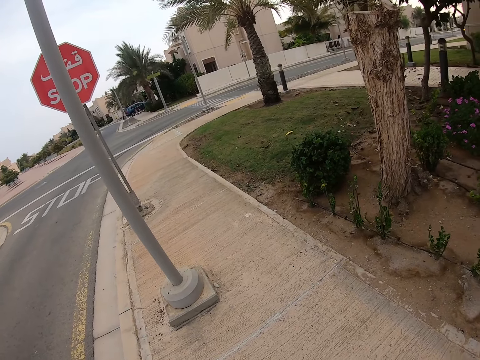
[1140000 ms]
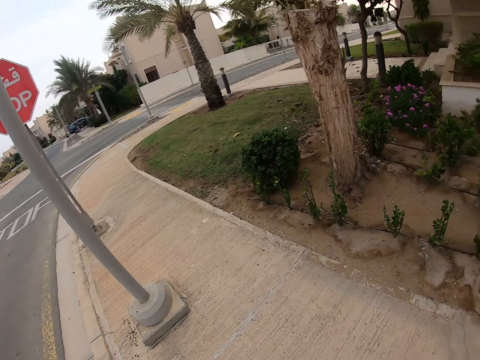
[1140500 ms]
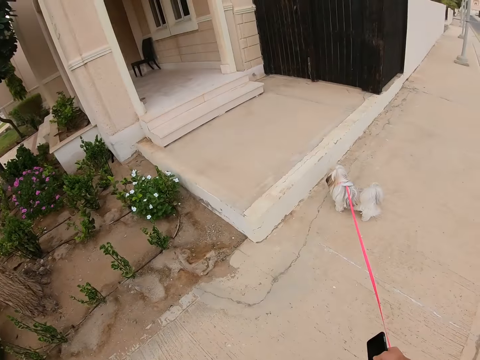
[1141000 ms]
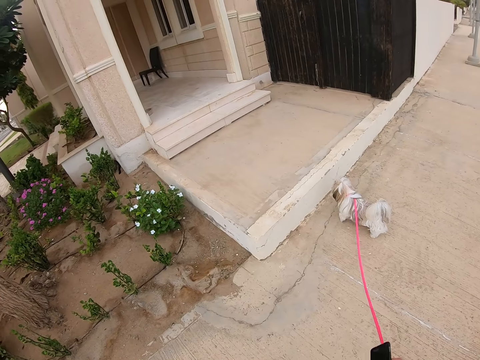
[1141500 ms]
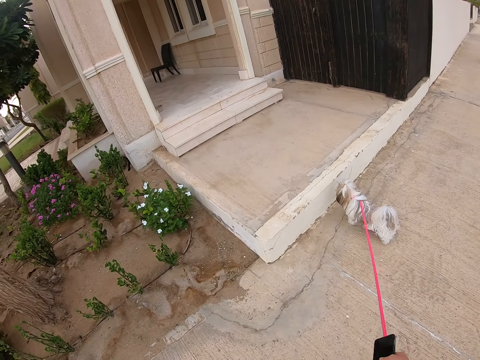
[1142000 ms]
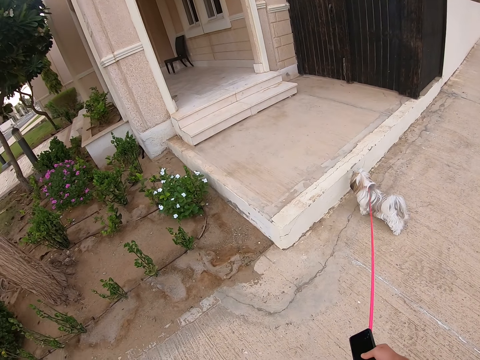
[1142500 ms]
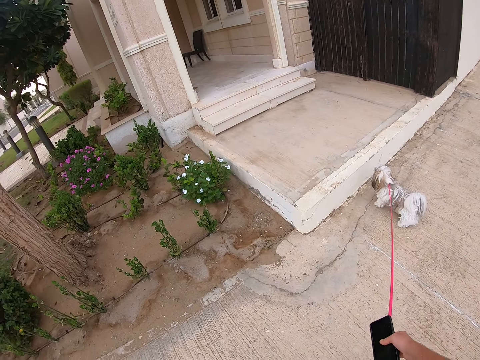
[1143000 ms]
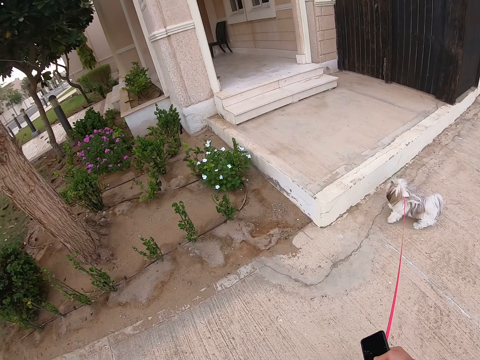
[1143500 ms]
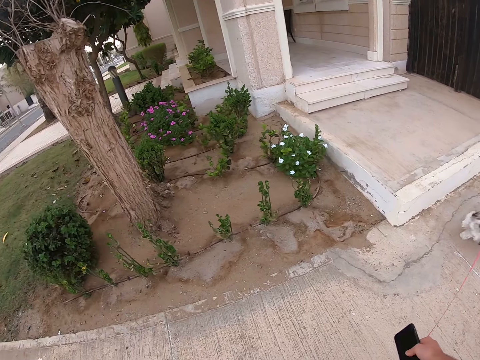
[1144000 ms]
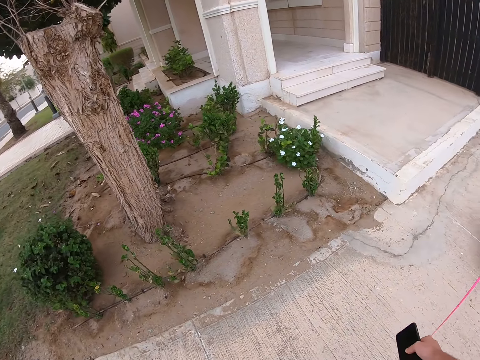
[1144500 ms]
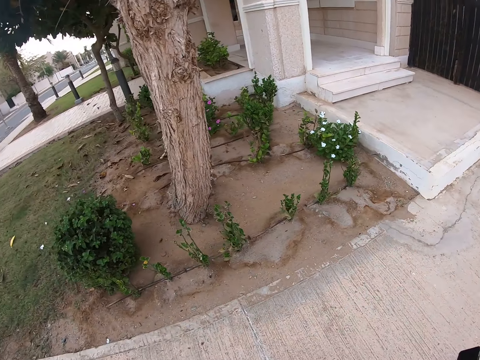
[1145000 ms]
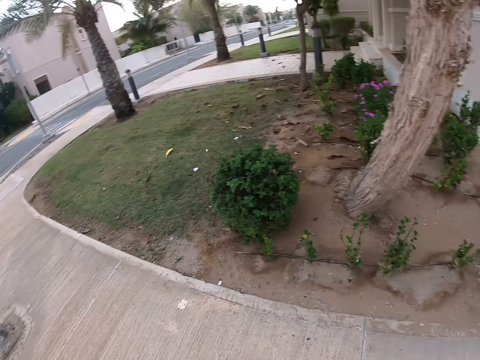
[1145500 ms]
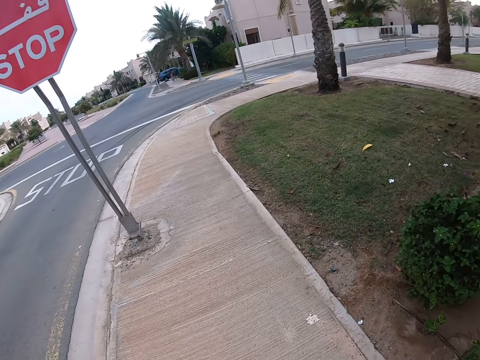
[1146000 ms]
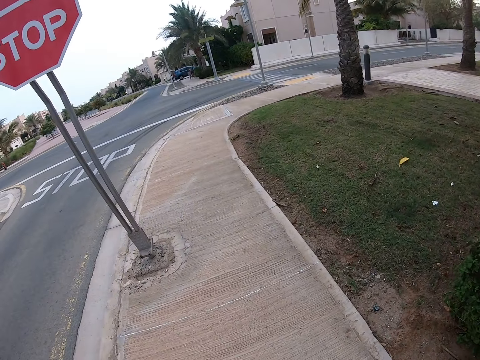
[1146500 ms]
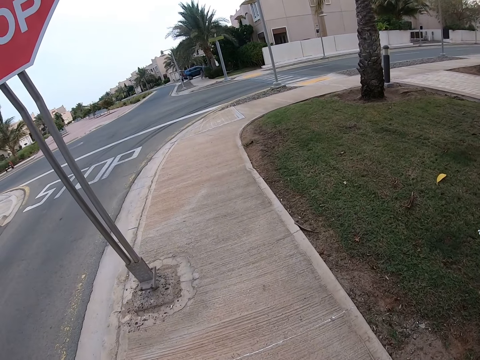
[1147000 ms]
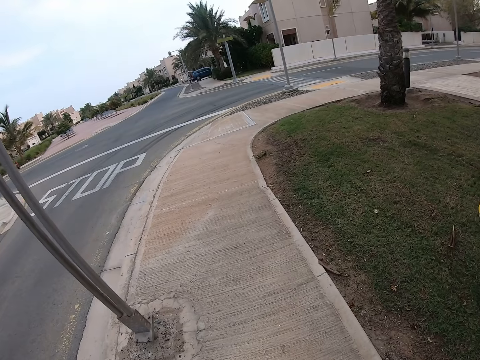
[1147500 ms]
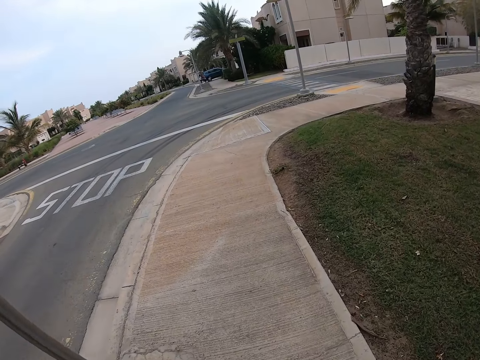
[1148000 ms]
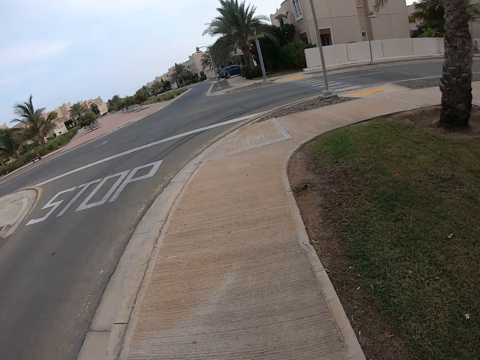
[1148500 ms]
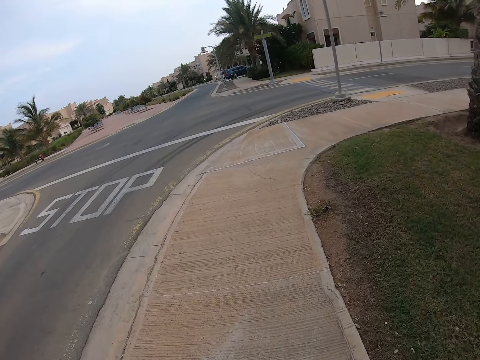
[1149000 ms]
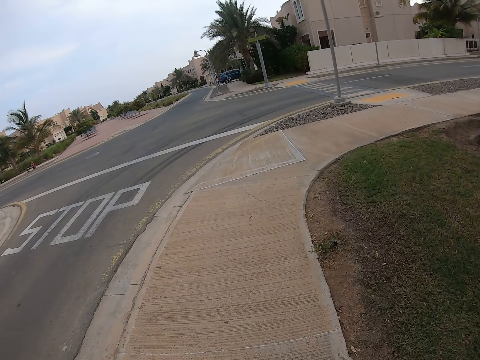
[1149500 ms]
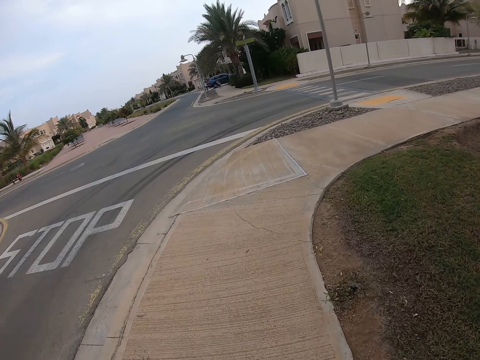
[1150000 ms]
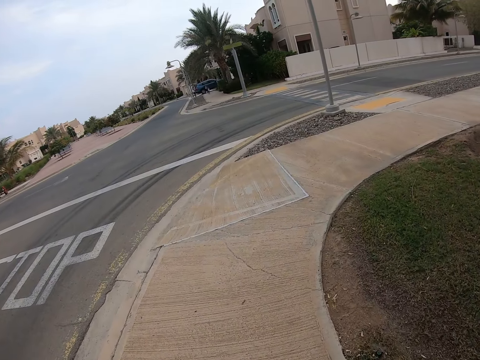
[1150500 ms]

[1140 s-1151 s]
The camera wearer looks to the left. They stop in the pavement with a pet. They walk a dog.

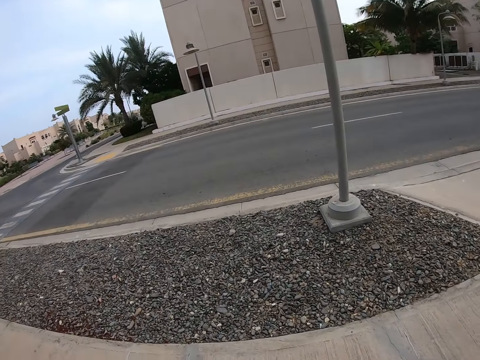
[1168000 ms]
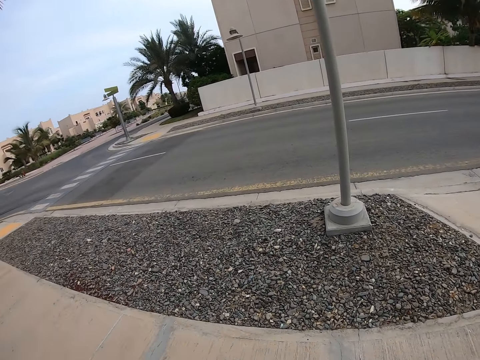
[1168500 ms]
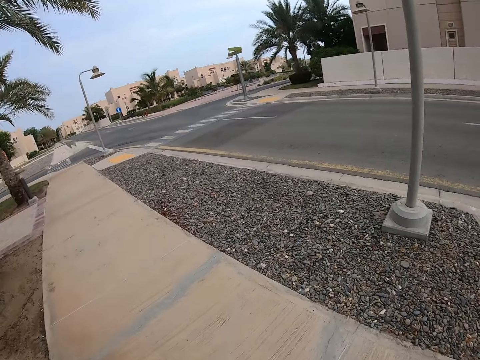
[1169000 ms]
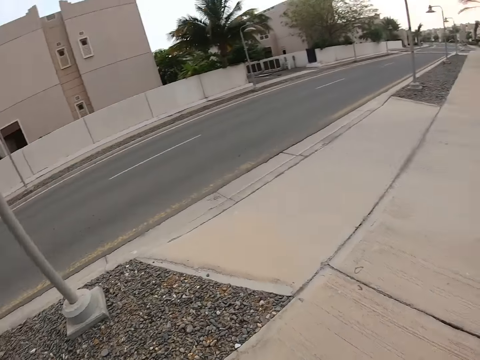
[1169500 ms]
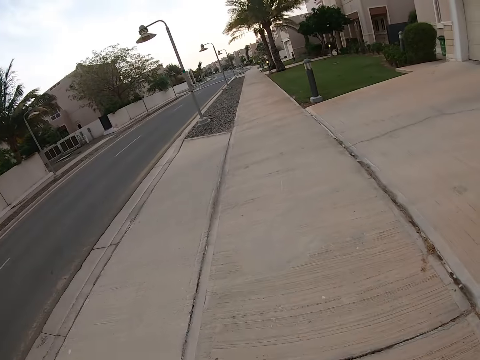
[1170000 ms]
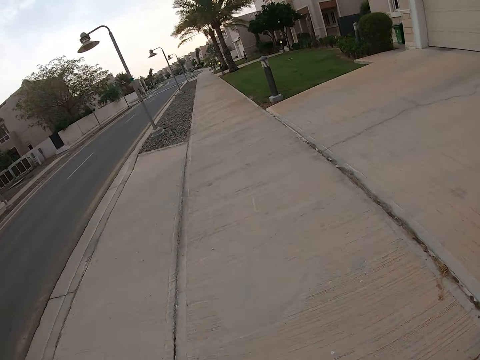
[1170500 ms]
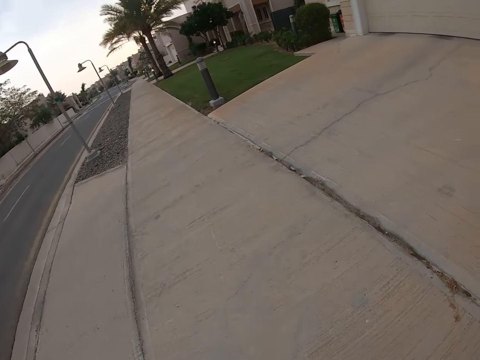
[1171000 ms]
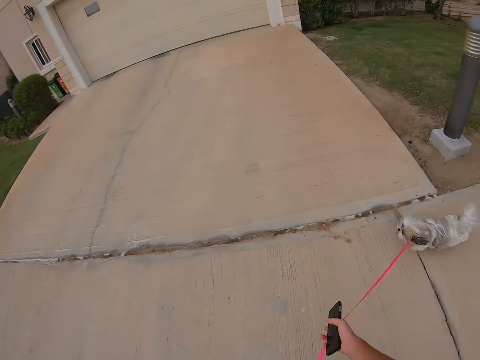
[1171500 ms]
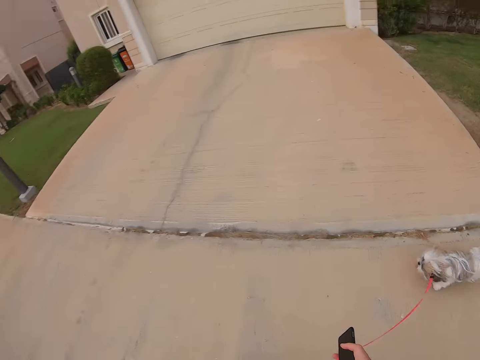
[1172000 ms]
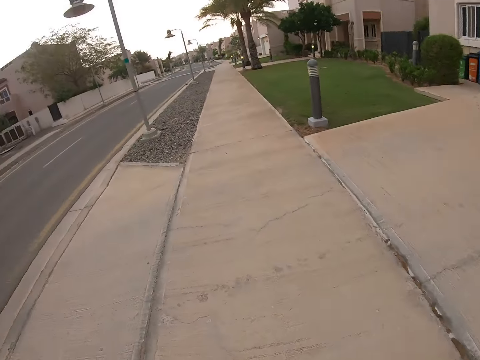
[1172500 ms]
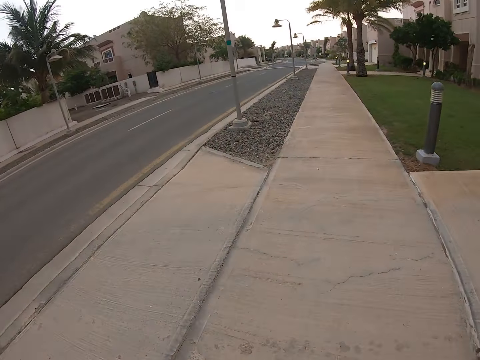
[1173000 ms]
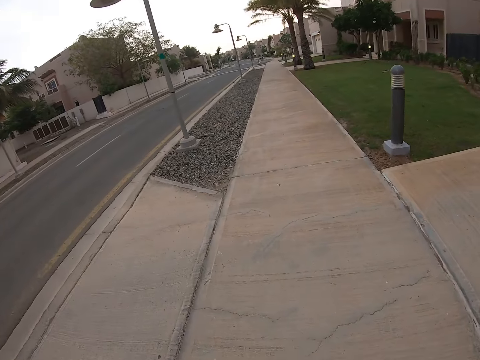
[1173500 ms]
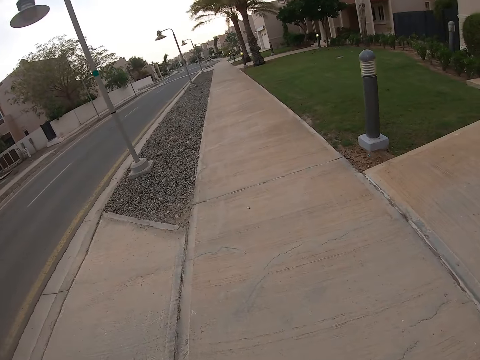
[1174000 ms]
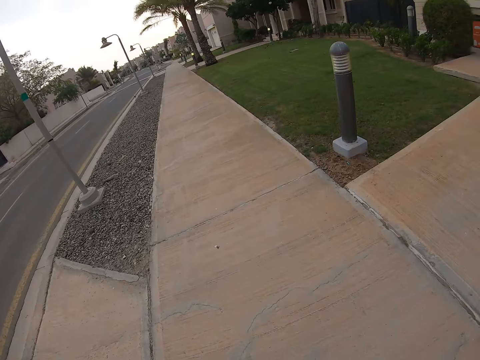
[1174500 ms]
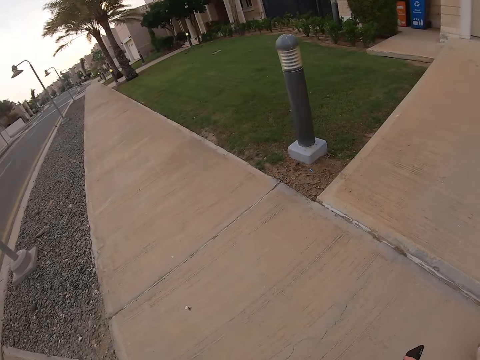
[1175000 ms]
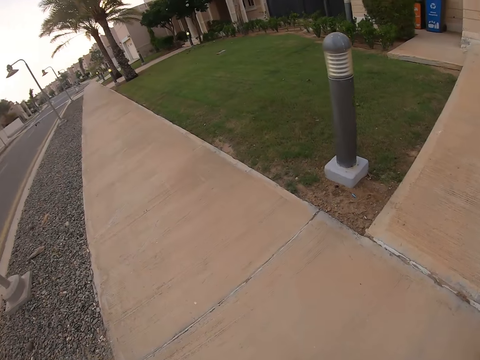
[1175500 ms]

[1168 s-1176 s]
The camera wearer looks around the road. They walk a dog.

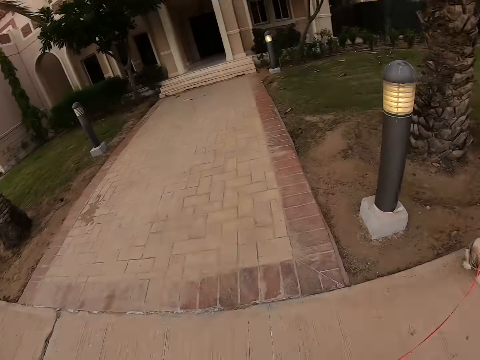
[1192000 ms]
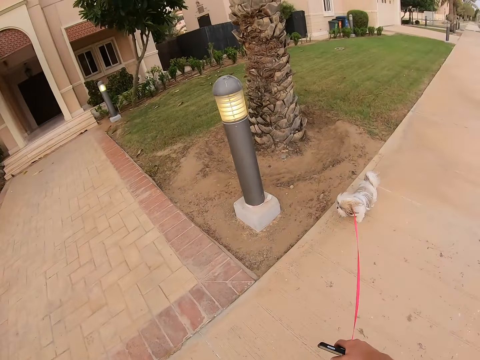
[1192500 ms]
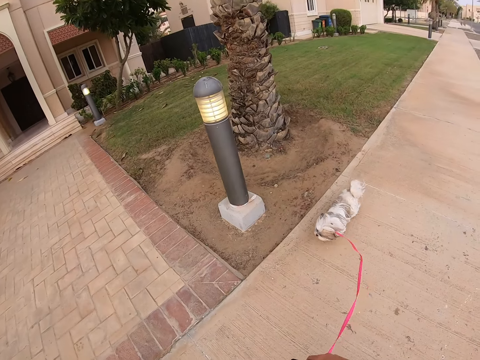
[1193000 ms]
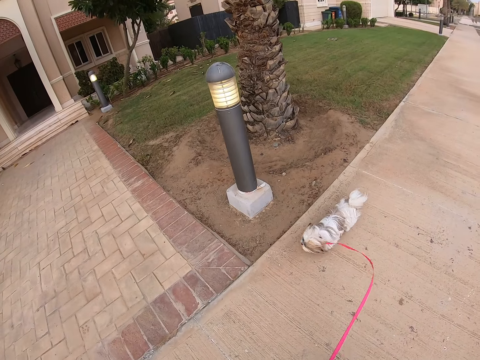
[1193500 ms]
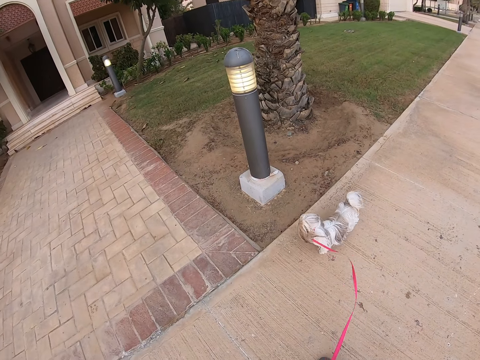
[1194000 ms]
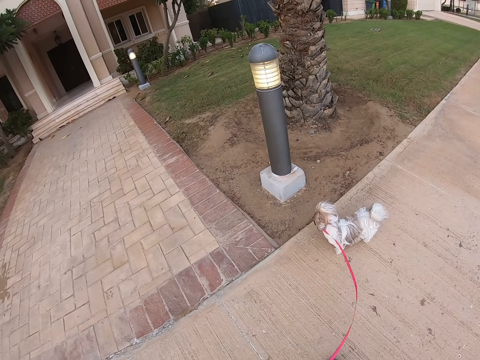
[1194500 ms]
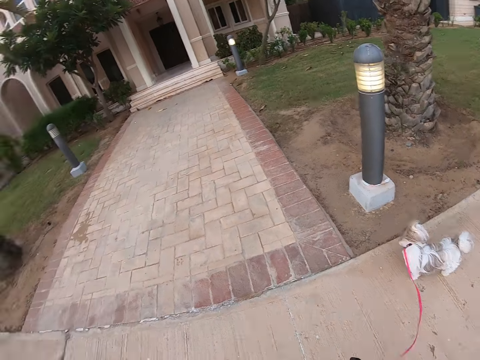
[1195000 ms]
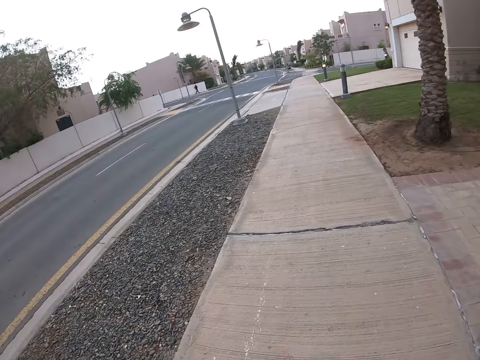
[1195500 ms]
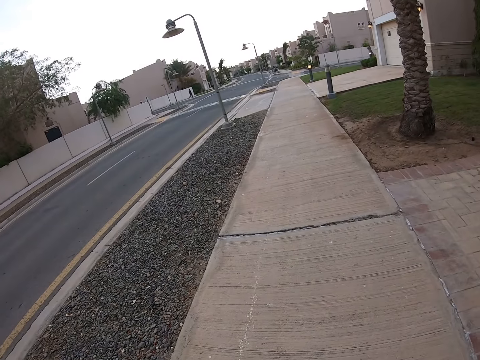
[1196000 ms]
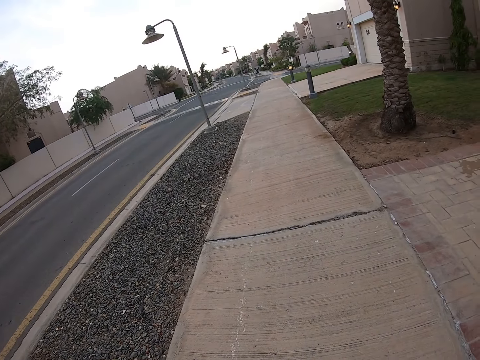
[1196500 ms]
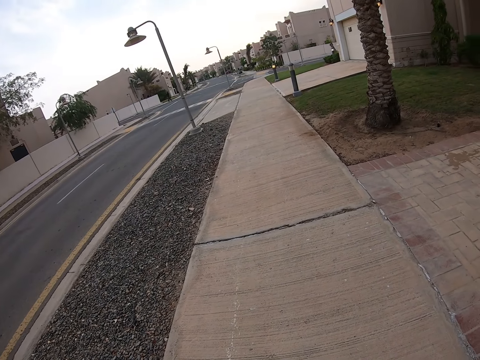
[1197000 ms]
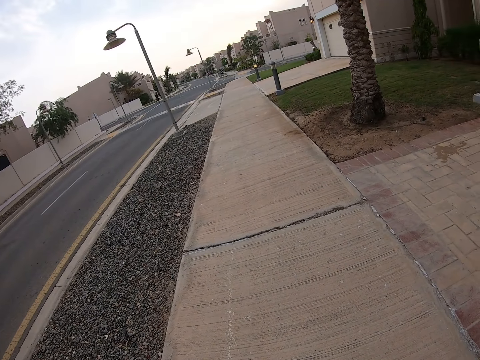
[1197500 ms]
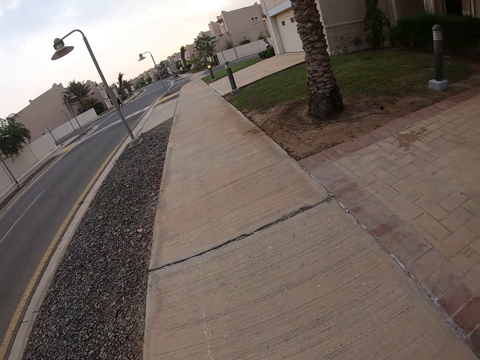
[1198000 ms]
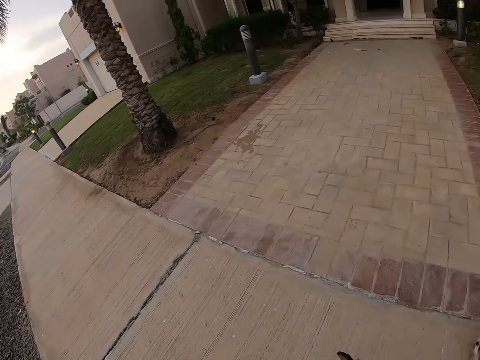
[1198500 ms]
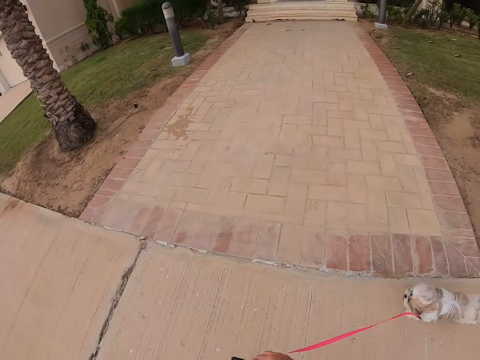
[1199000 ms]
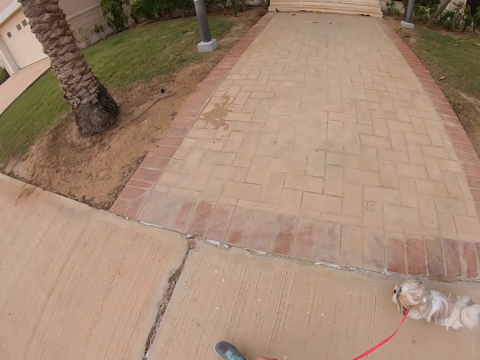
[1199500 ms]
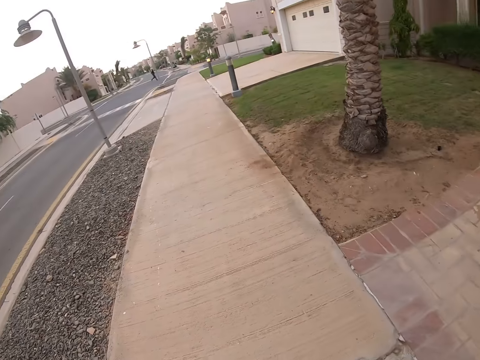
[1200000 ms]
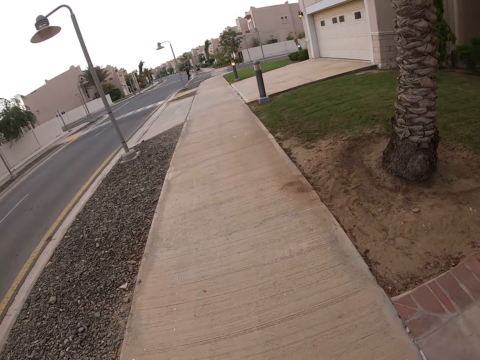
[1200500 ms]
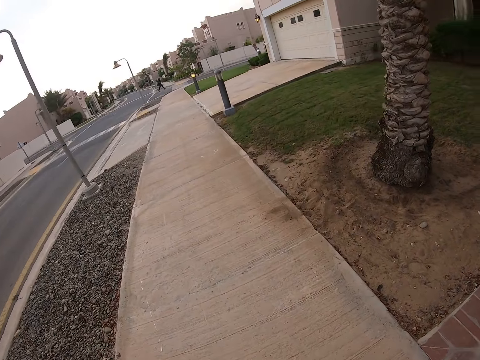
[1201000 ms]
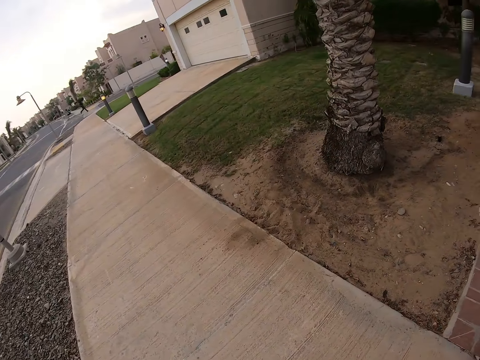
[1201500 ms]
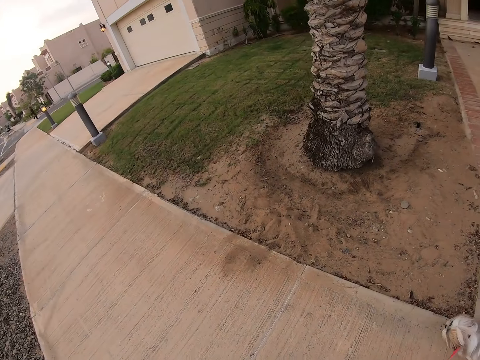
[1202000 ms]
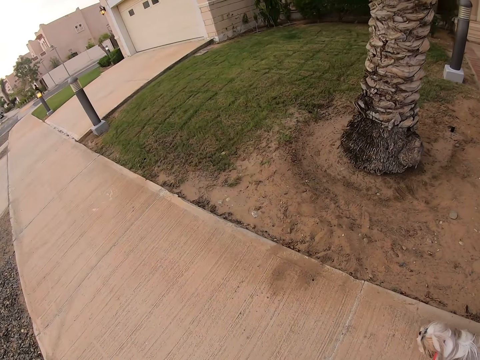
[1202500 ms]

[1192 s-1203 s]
The camera wearer stops in the pavement with the pet dog. They look around. They walk in the street with the pet dog.
